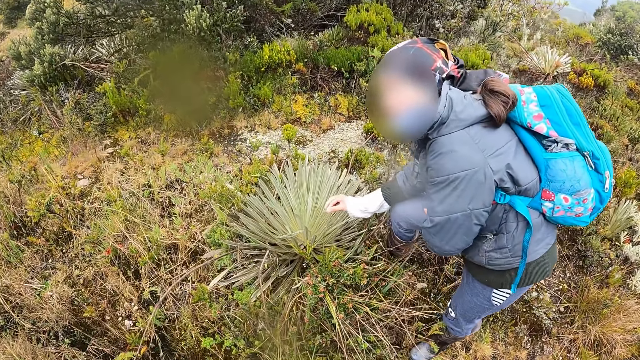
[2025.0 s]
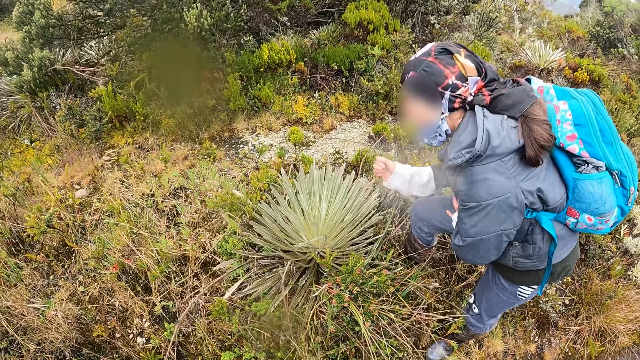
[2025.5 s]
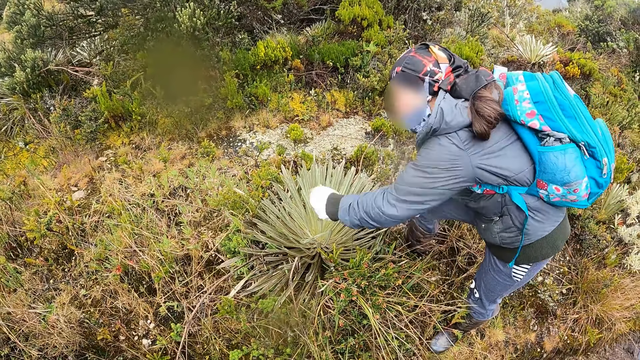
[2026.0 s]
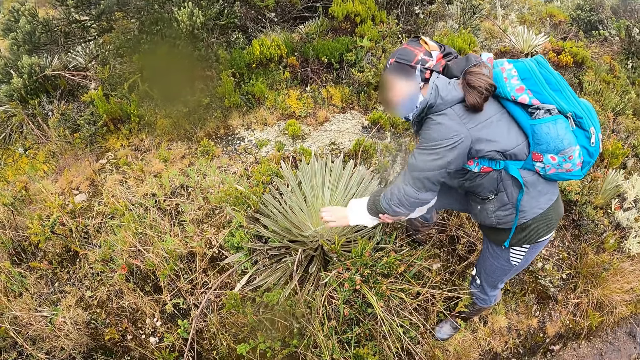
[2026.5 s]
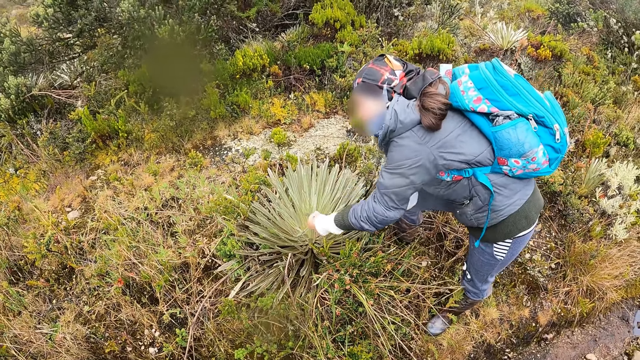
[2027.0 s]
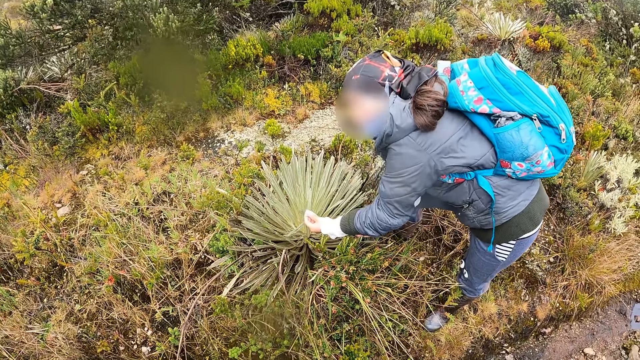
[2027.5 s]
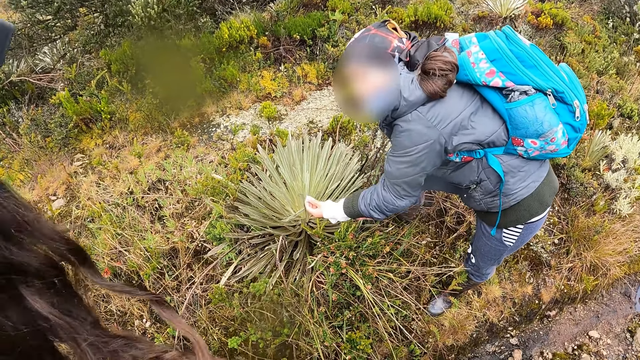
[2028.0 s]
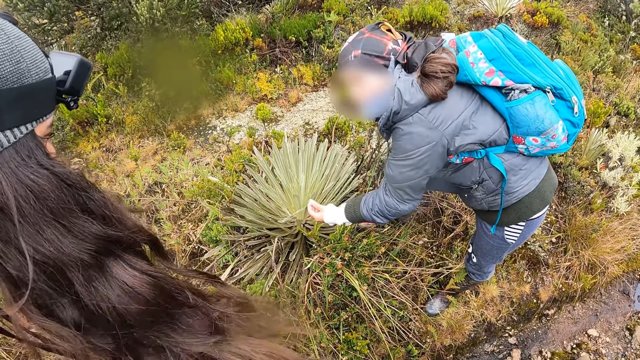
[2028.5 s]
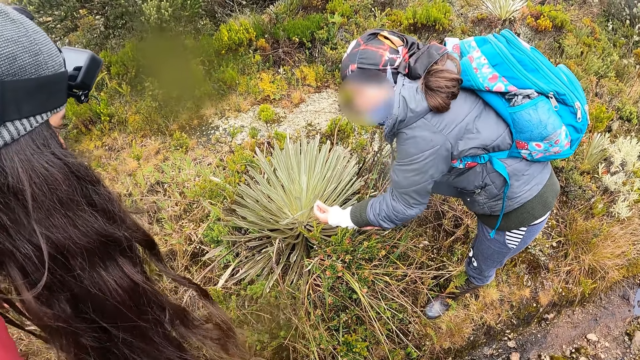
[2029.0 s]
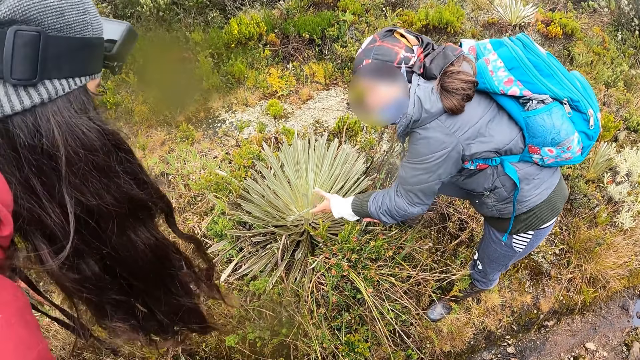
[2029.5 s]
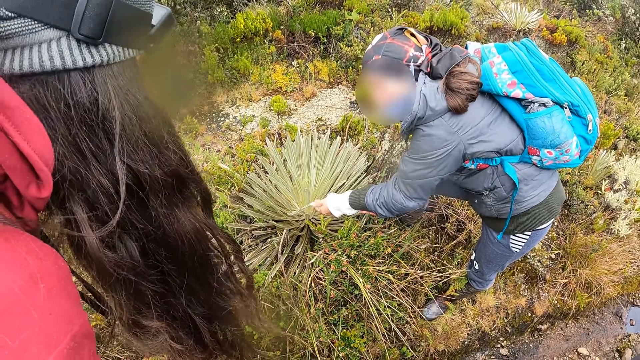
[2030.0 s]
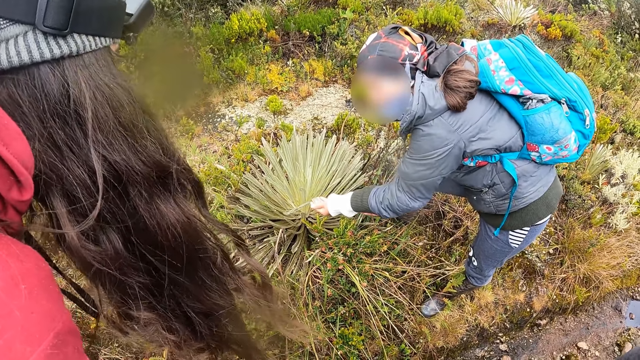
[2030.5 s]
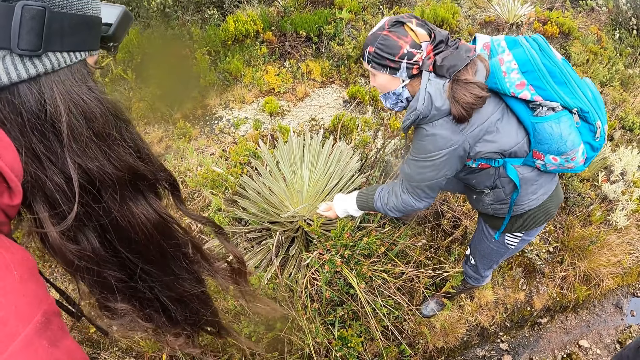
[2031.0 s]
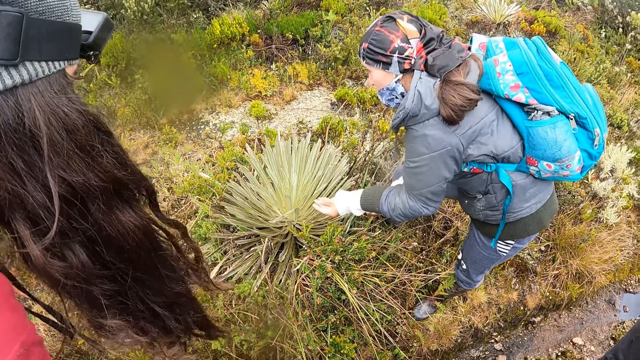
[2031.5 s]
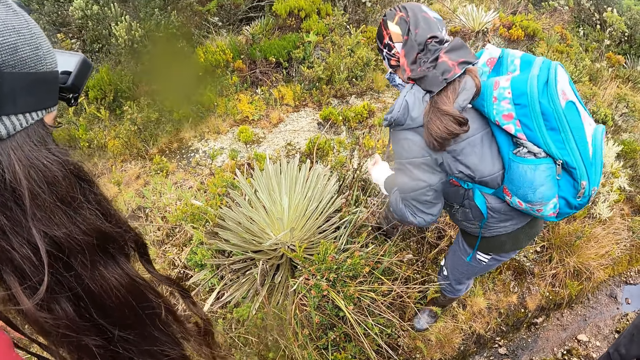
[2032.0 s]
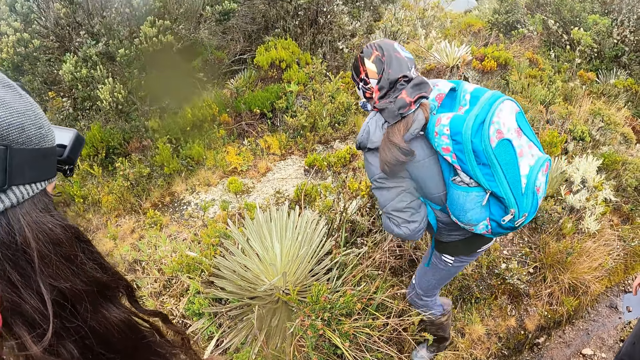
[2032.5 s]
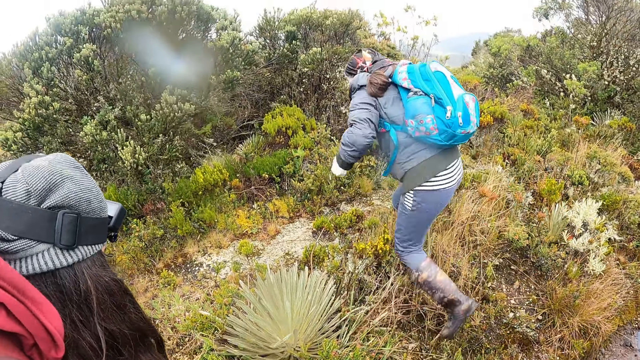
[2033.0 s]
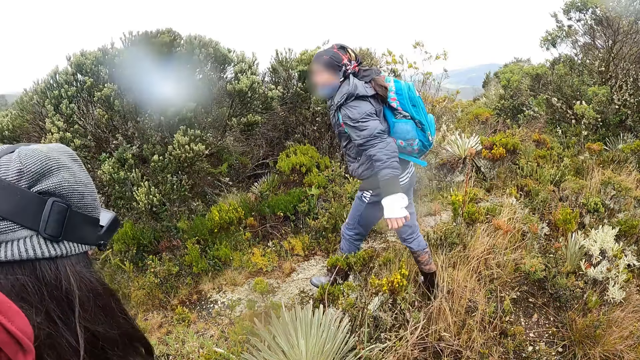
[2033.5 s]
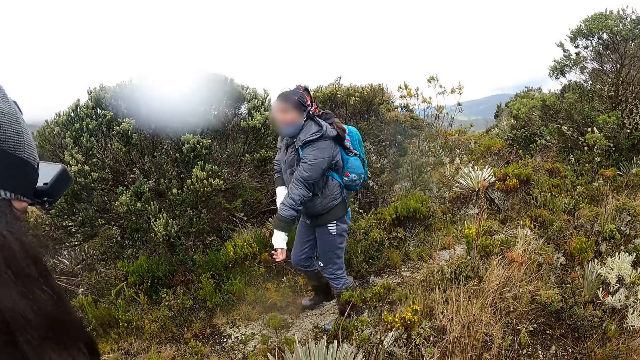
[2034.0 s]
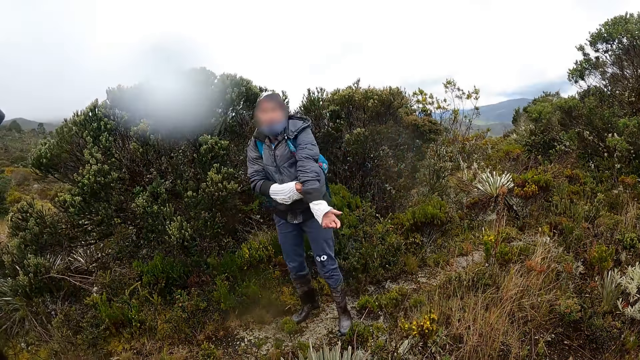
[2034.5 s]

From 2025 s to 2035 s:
The woman interacts with a group of people. A man shows the camera wearer a plant. The woman climbs a stony rock.

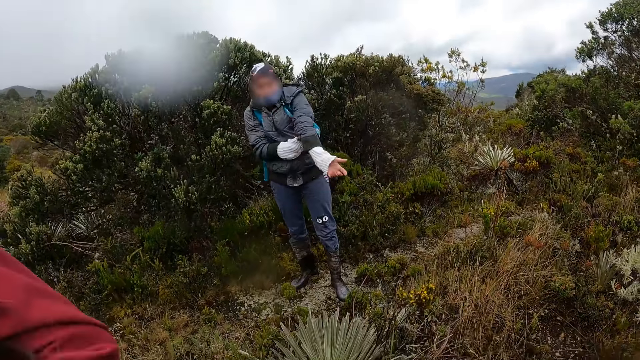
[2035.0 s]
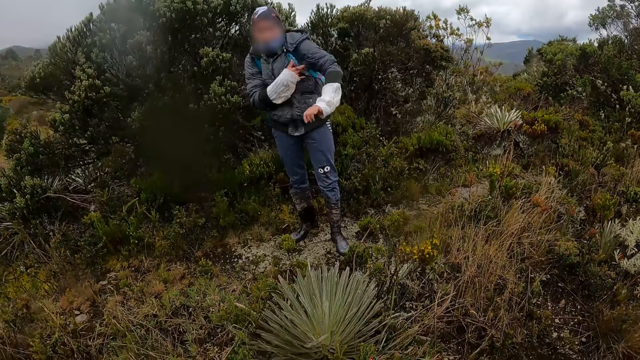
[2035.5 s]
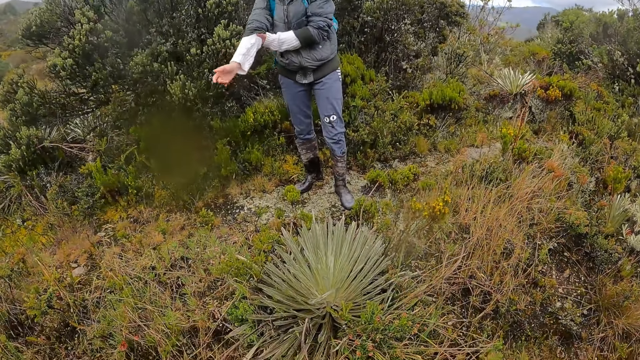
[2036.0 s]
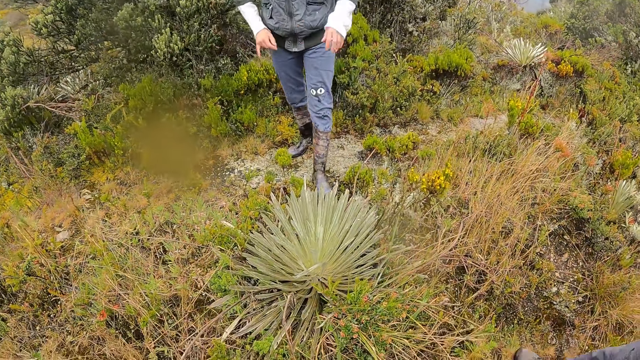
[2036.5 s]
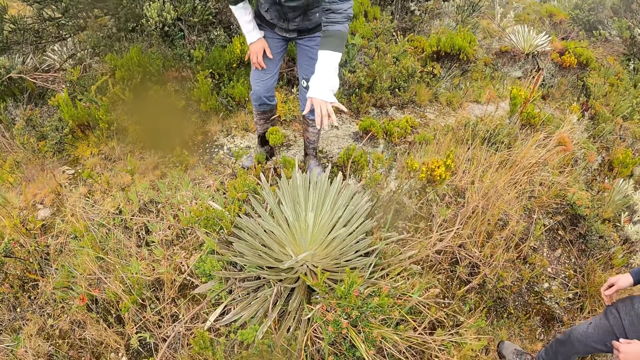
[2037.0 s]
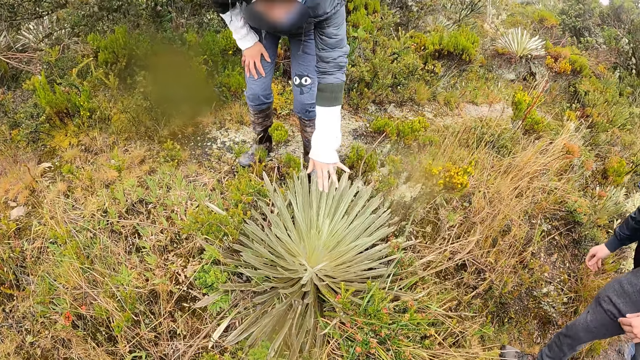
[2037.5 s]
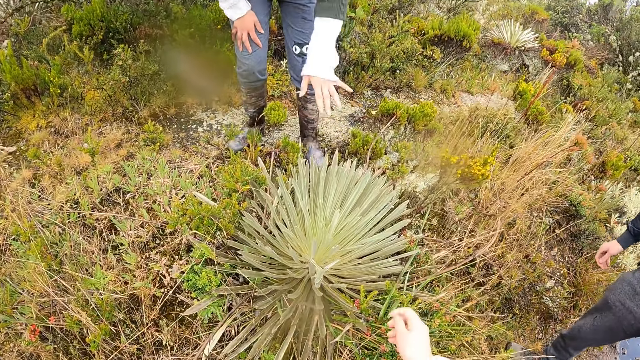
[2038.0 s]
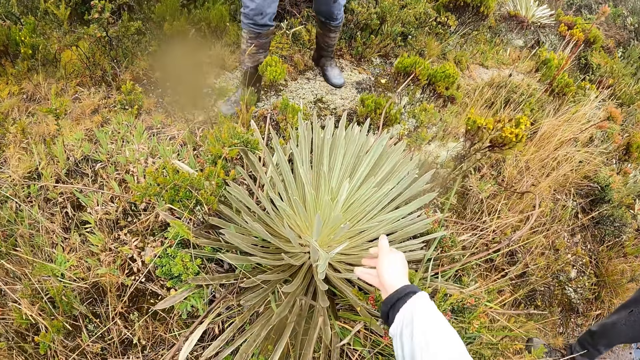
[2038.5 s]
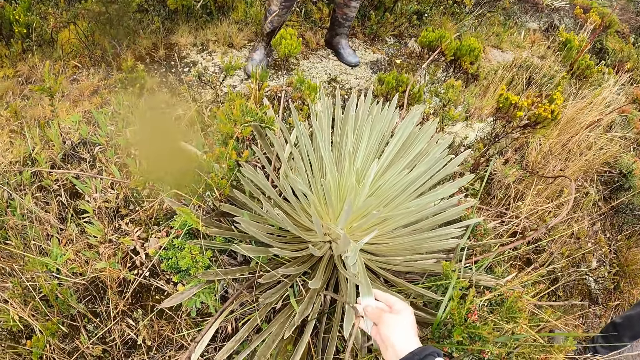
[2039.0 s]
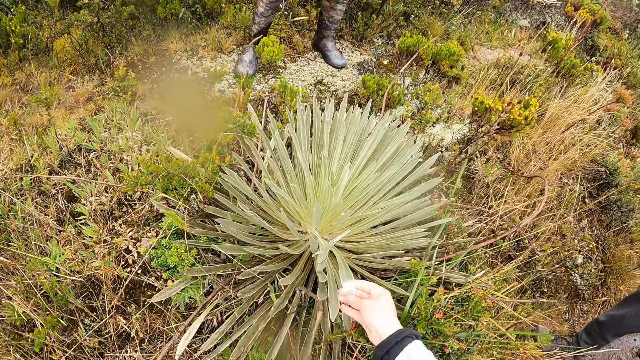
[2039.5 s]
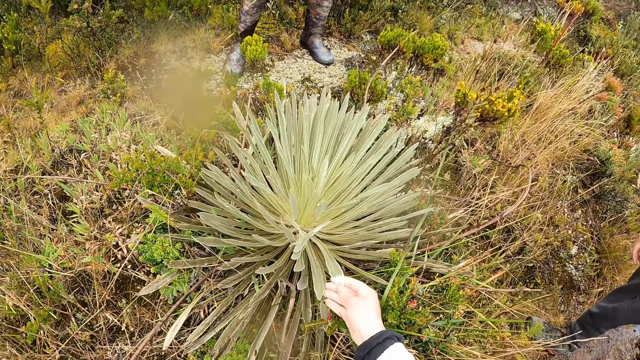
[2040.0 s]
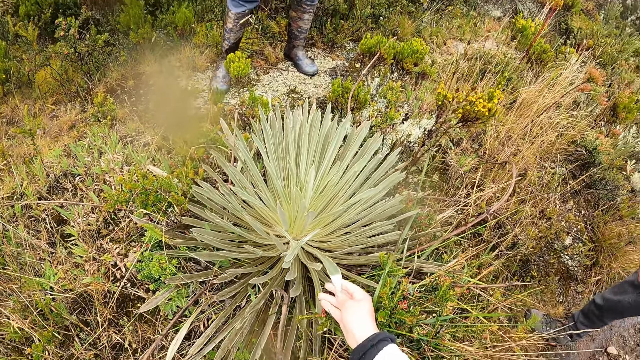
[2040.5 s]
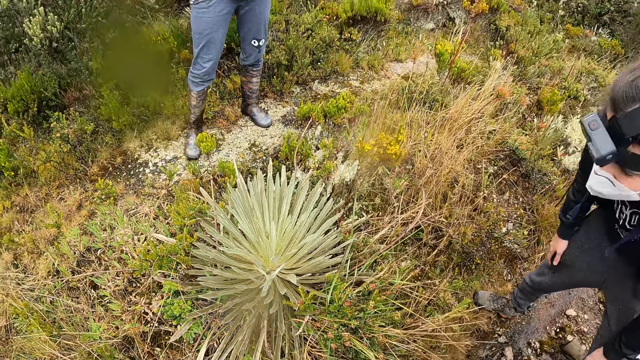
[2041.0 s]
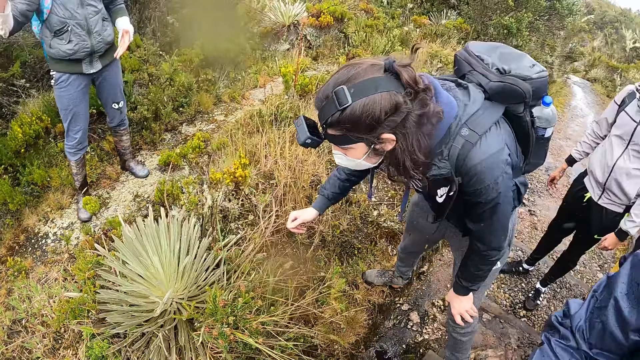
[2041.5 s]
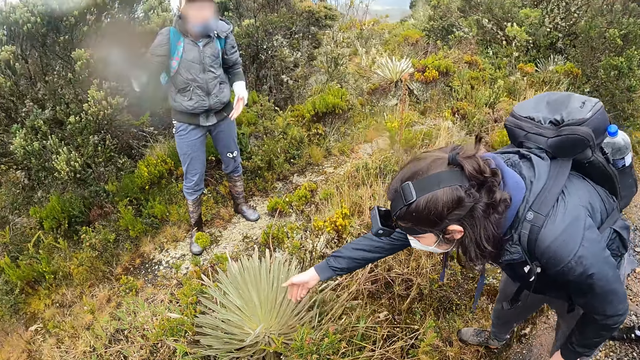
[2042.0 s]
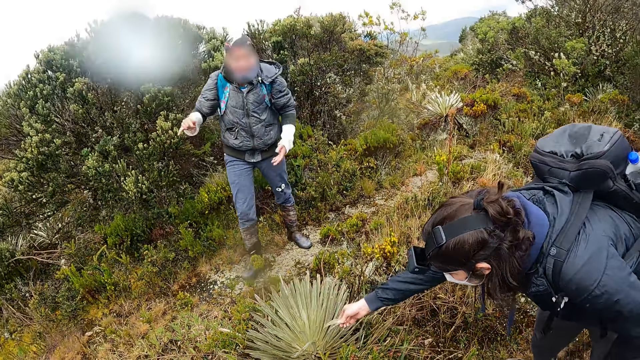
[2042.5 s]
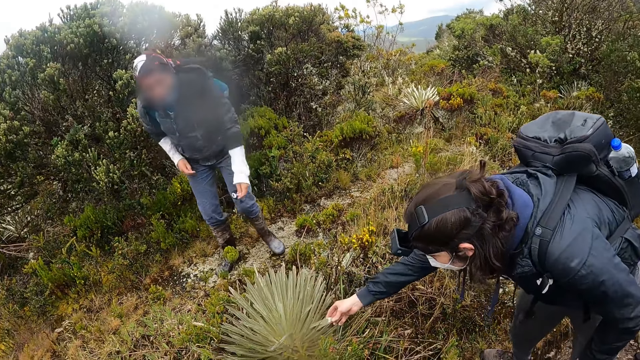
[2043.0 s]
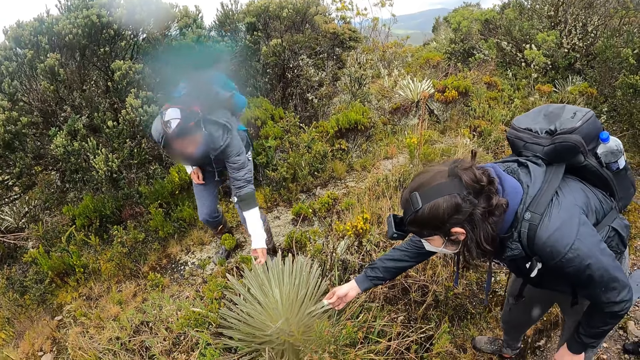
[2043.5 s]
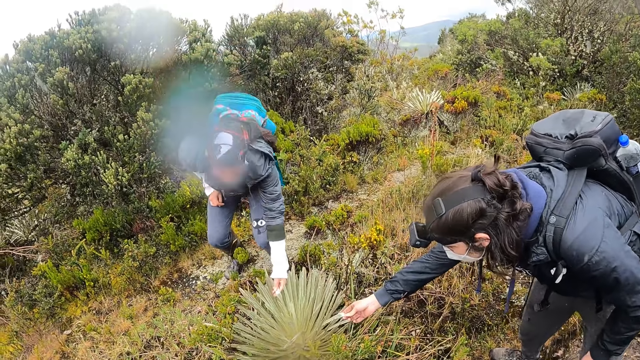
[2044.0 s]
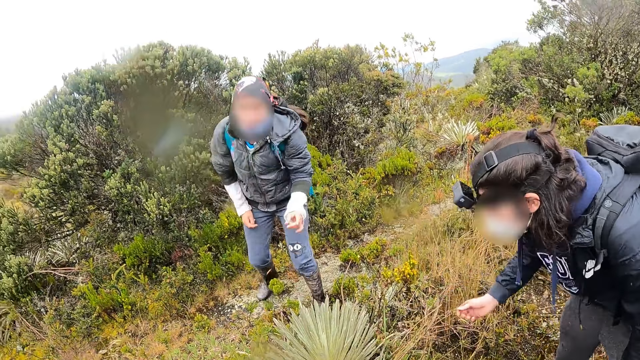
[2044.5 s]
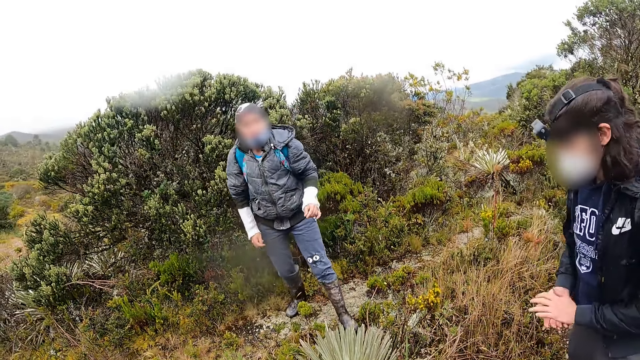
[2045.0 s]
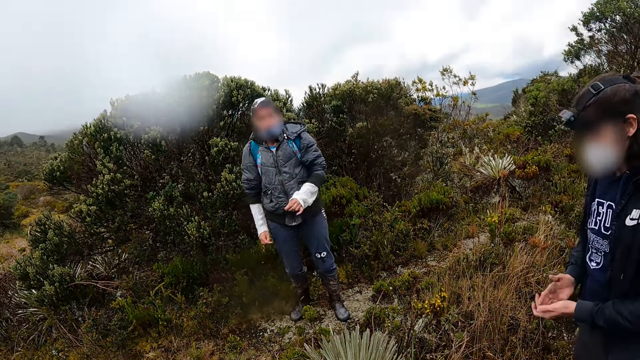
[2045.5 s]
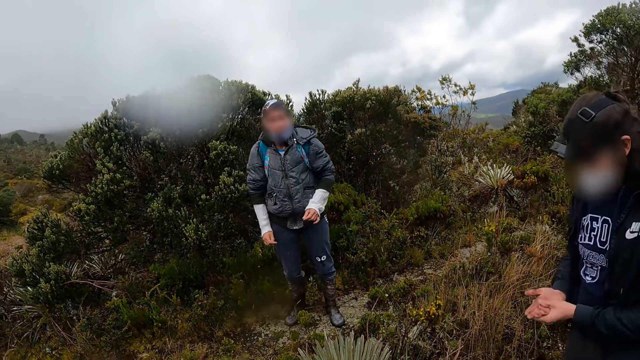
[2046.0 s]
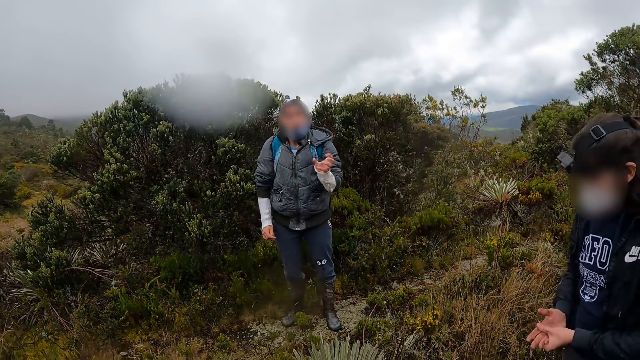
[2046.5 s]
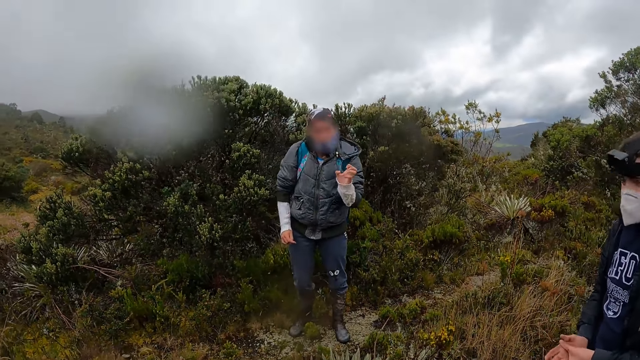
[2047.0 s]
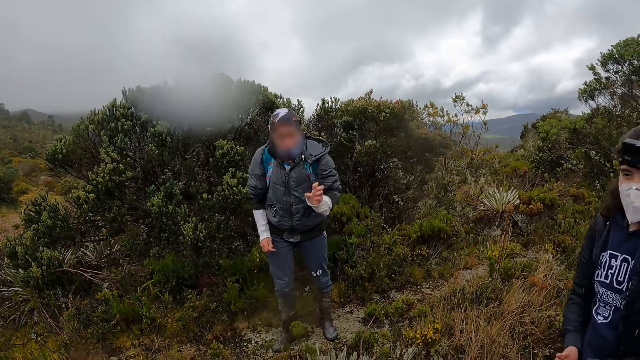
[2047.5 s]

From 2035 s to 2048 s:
The woman adjusts her hoodie right hand sleeve with her left hand. The woman adjusts her hoodie left hand sleeve with her right hand. The woman grazes her left hand over the shrub. The camera wearer touches the shrub with her right hand. She looks at the plant. Another woman touches the shrub with her right hand. The first woman interacts with the group of people. The first woman touches the shrub with her right hand. The camera wearer looks at a man. The other woman rubs both hands together. The other woman rubs her left hand on her right hand.
